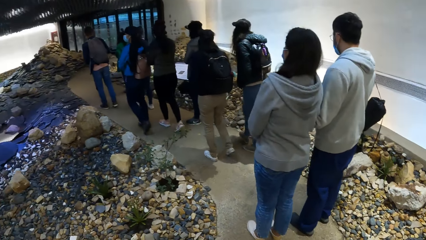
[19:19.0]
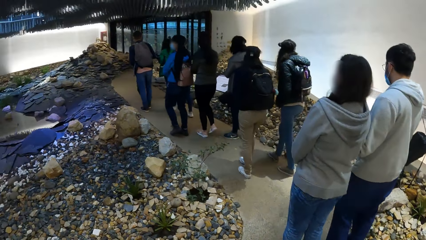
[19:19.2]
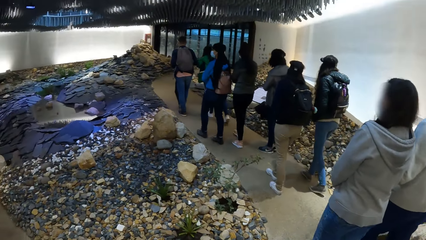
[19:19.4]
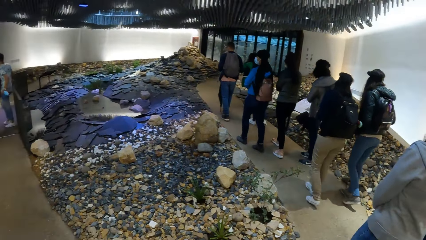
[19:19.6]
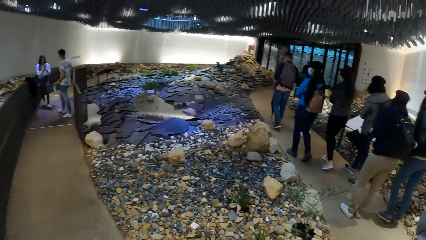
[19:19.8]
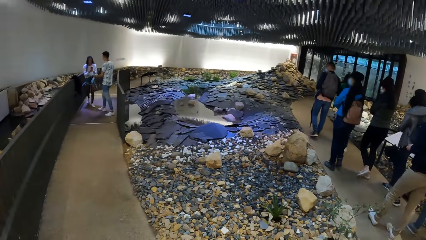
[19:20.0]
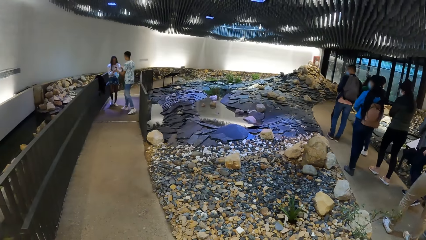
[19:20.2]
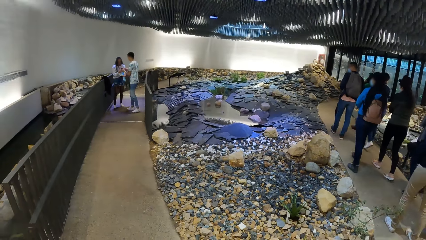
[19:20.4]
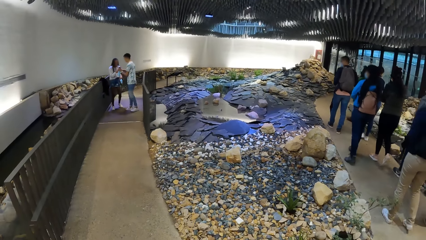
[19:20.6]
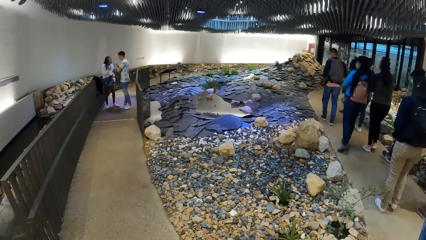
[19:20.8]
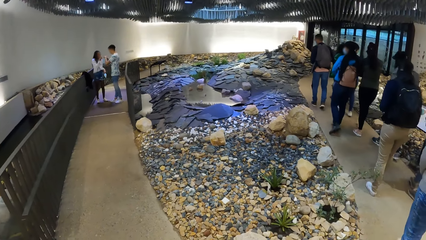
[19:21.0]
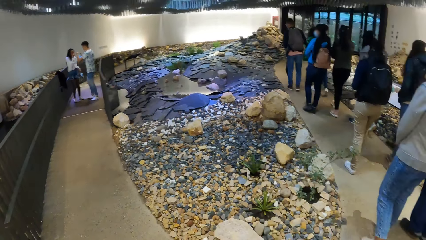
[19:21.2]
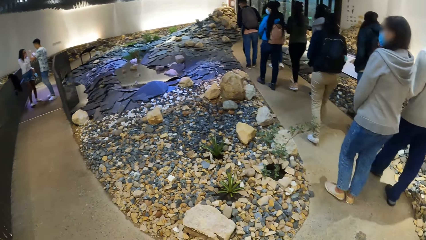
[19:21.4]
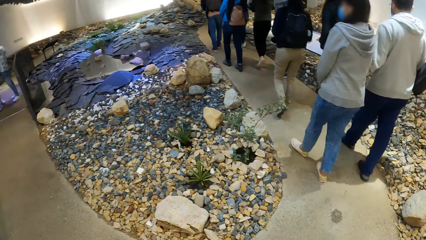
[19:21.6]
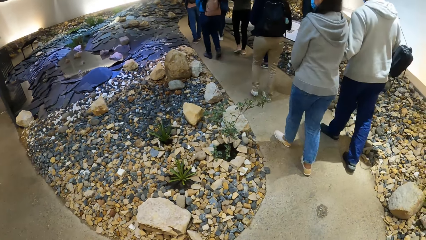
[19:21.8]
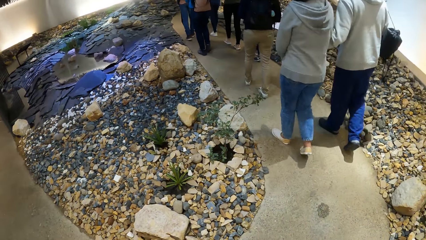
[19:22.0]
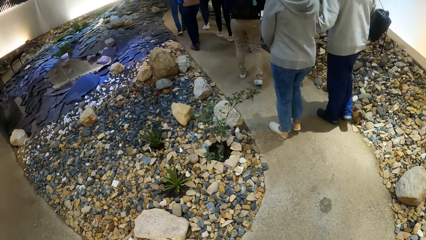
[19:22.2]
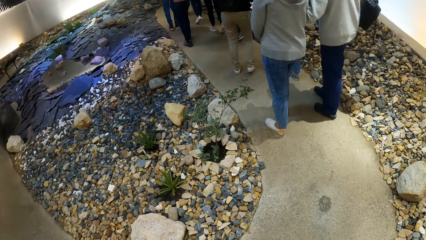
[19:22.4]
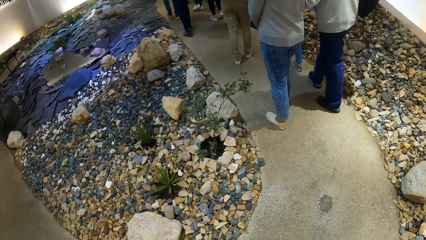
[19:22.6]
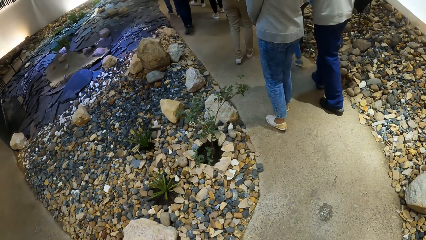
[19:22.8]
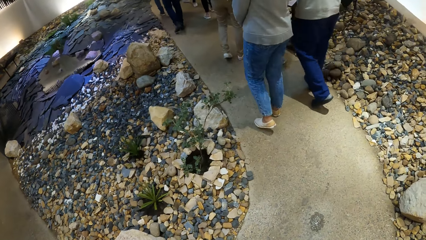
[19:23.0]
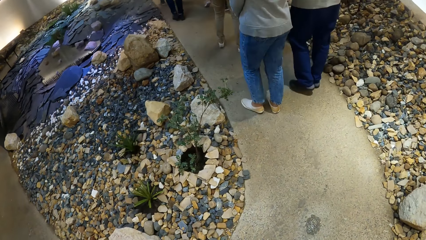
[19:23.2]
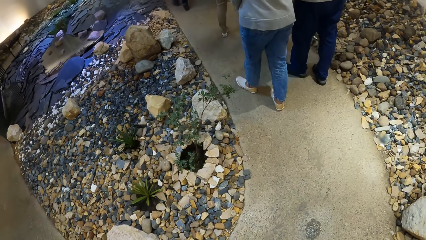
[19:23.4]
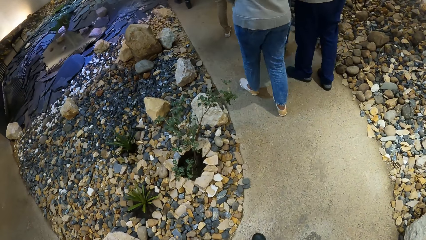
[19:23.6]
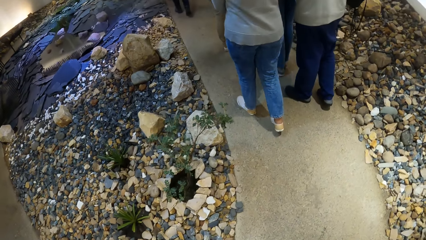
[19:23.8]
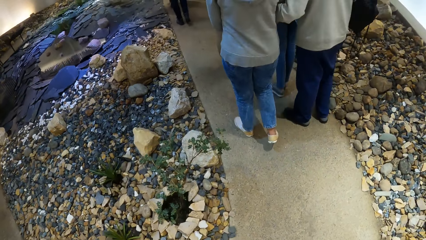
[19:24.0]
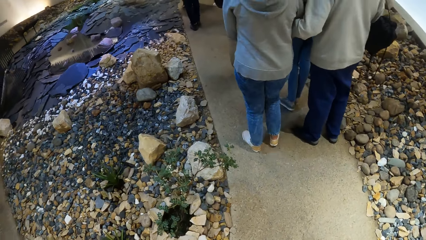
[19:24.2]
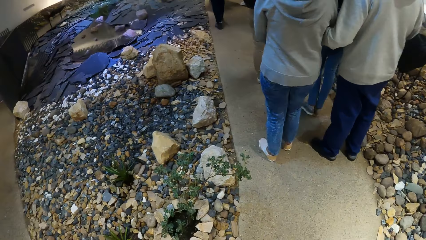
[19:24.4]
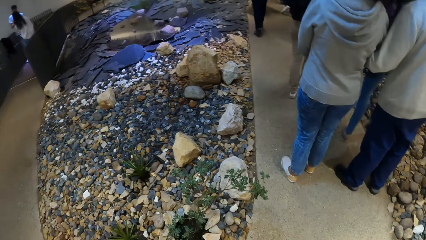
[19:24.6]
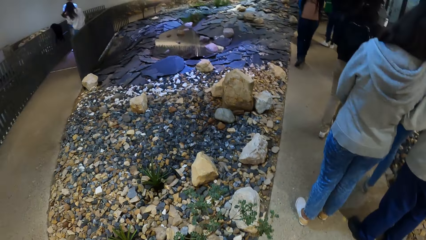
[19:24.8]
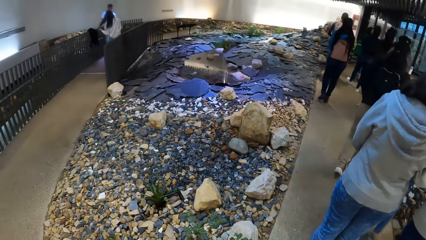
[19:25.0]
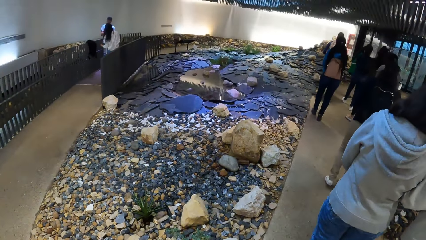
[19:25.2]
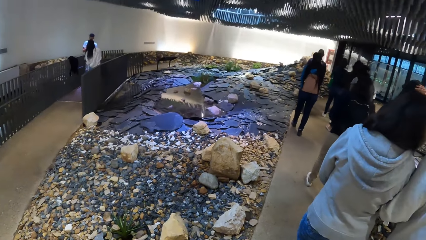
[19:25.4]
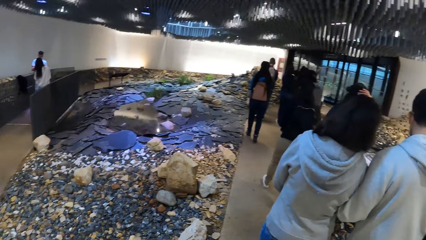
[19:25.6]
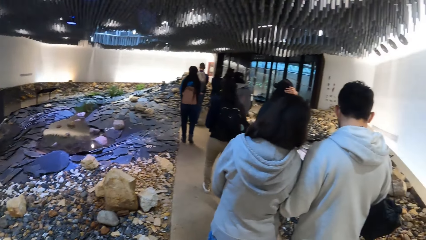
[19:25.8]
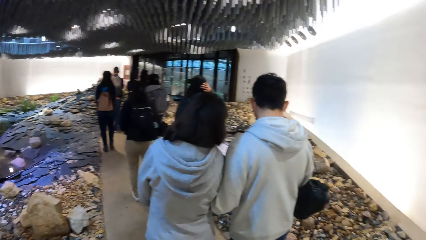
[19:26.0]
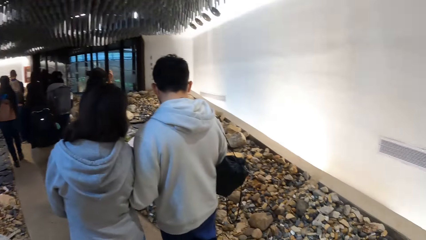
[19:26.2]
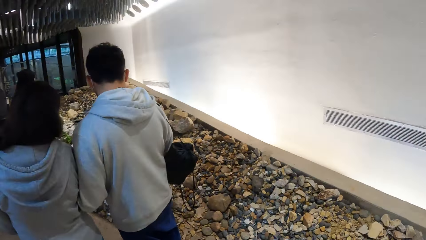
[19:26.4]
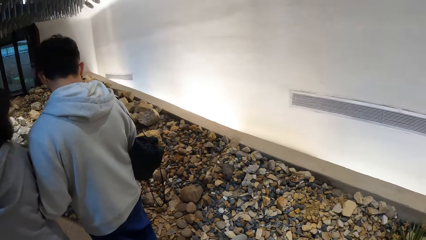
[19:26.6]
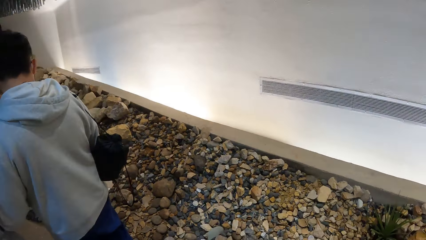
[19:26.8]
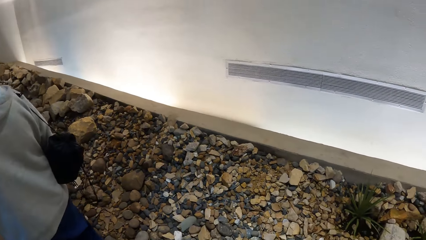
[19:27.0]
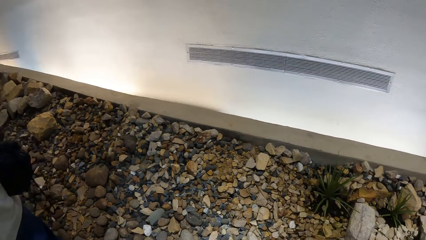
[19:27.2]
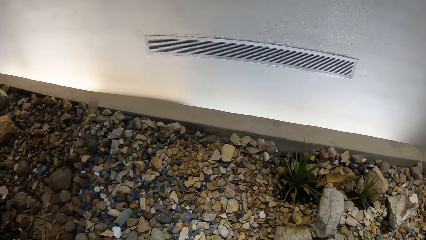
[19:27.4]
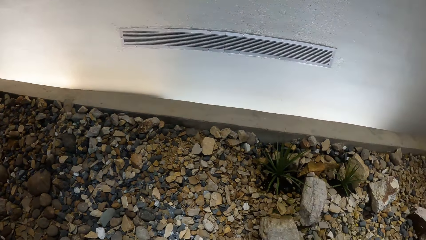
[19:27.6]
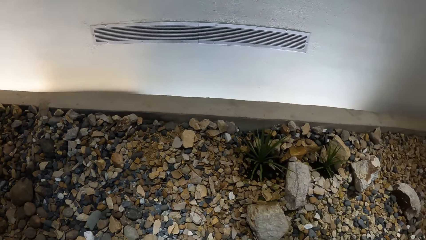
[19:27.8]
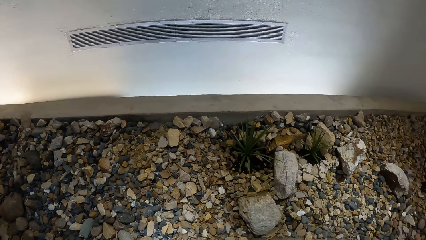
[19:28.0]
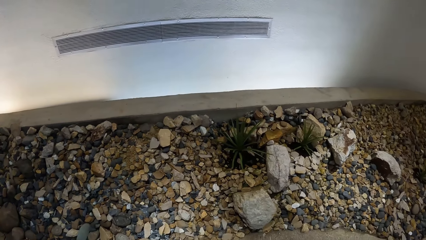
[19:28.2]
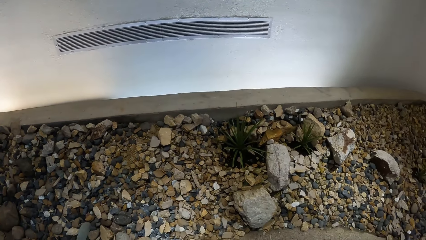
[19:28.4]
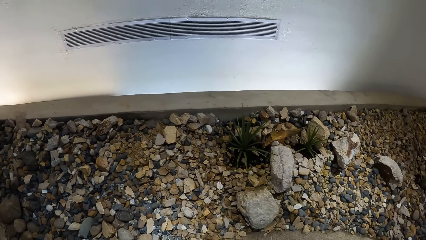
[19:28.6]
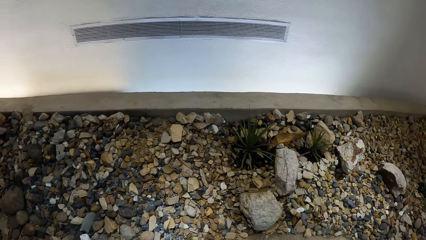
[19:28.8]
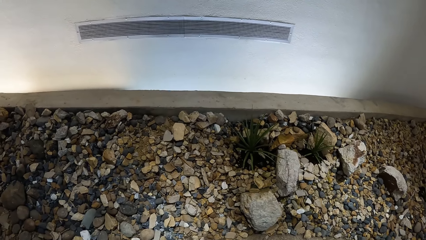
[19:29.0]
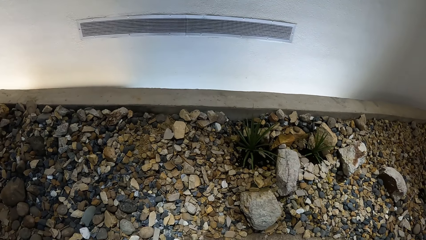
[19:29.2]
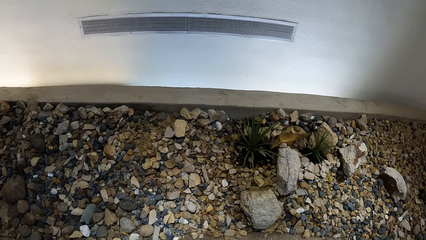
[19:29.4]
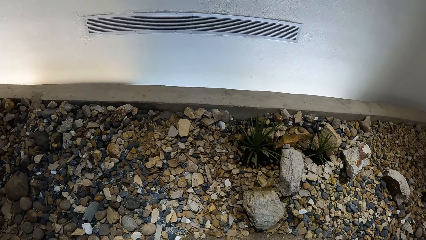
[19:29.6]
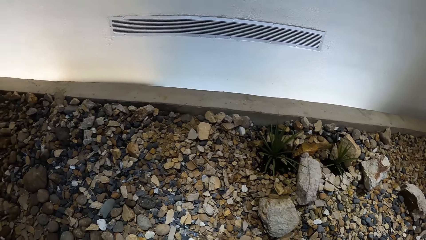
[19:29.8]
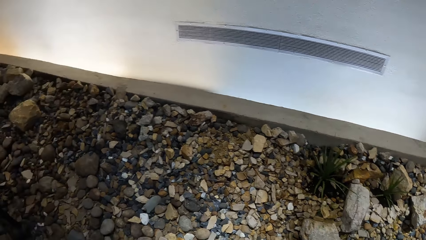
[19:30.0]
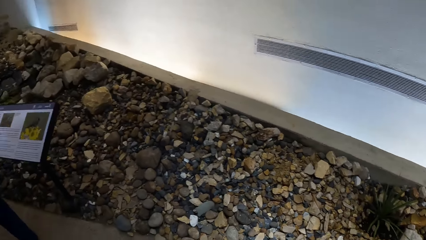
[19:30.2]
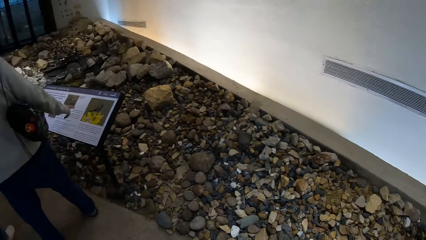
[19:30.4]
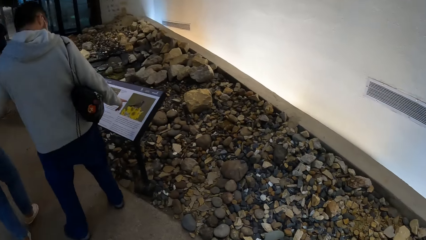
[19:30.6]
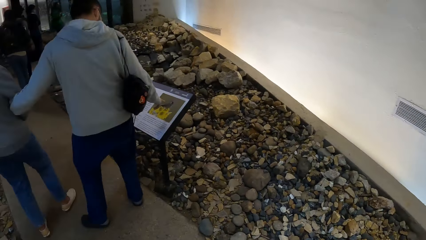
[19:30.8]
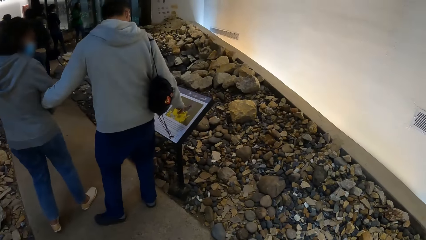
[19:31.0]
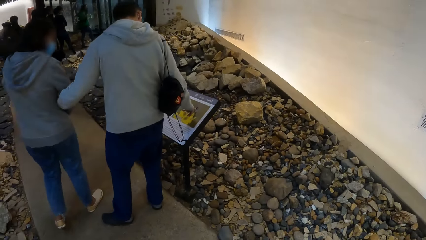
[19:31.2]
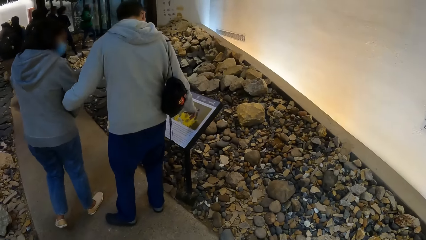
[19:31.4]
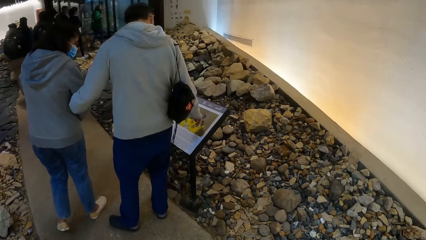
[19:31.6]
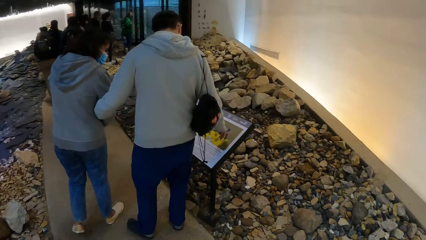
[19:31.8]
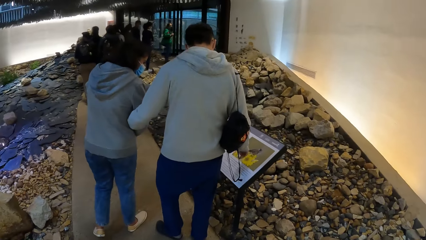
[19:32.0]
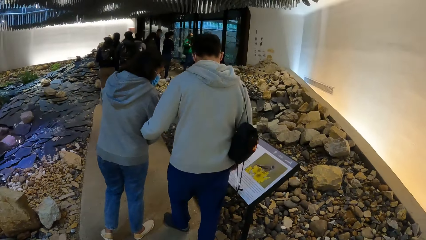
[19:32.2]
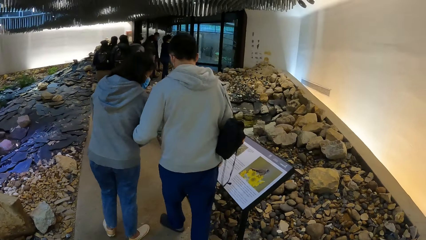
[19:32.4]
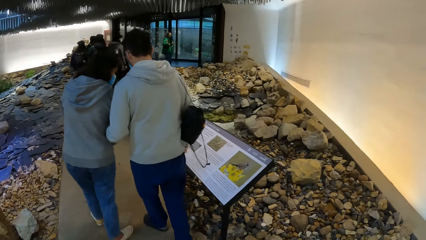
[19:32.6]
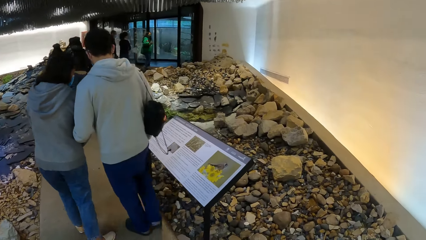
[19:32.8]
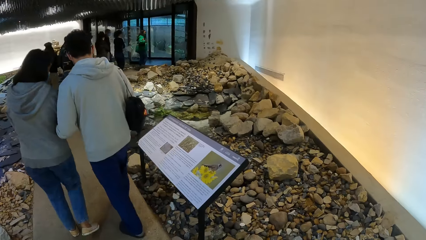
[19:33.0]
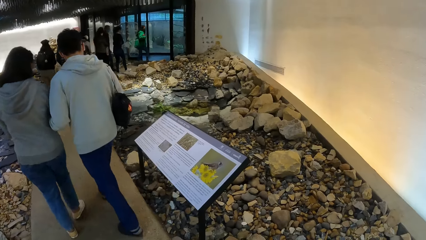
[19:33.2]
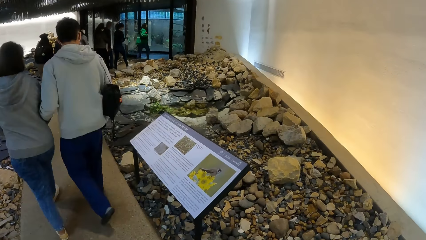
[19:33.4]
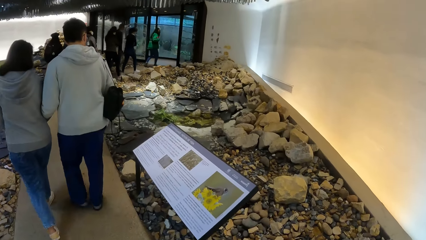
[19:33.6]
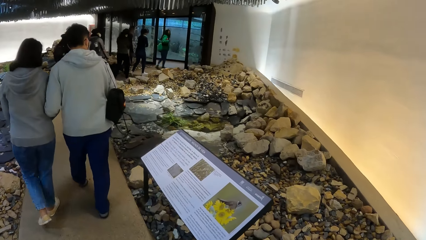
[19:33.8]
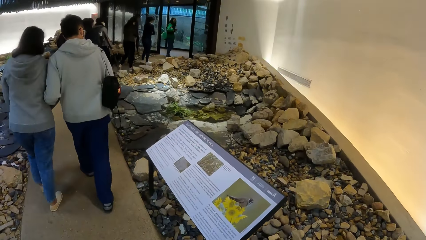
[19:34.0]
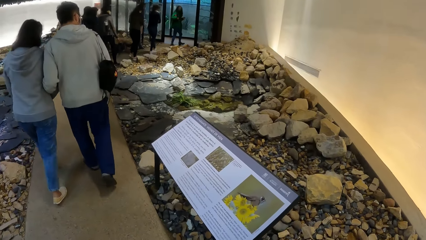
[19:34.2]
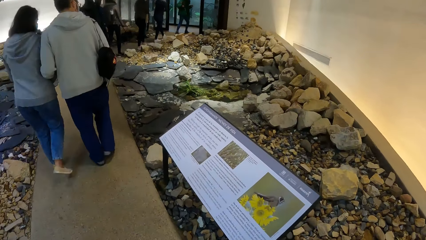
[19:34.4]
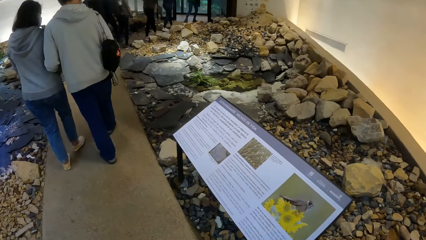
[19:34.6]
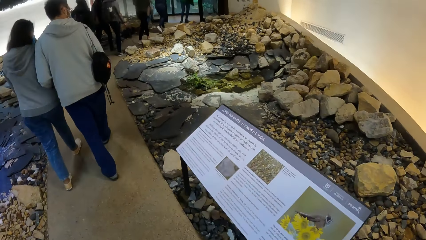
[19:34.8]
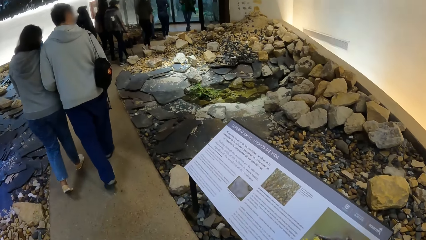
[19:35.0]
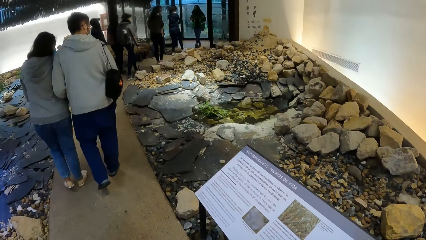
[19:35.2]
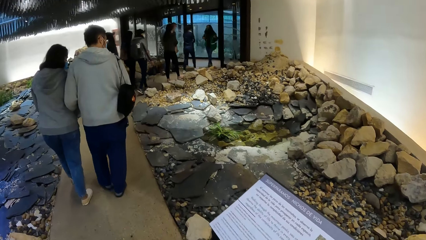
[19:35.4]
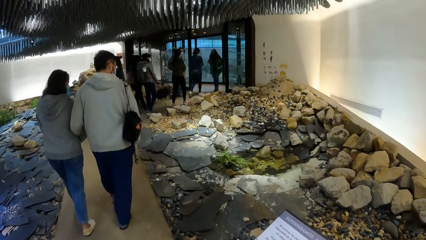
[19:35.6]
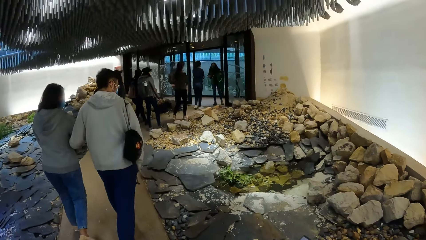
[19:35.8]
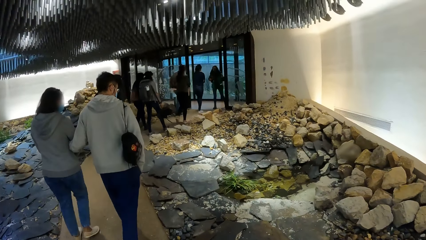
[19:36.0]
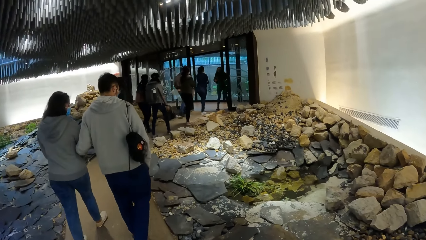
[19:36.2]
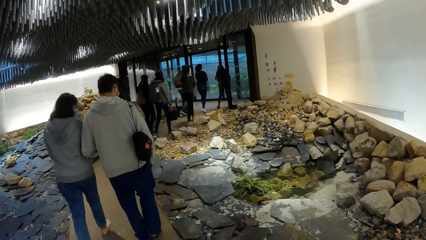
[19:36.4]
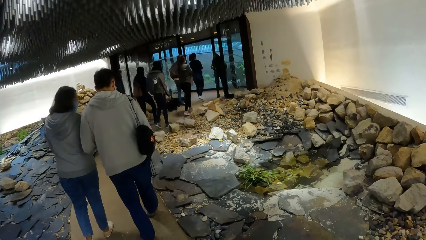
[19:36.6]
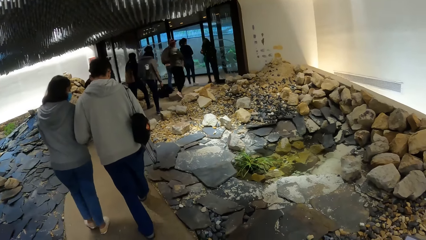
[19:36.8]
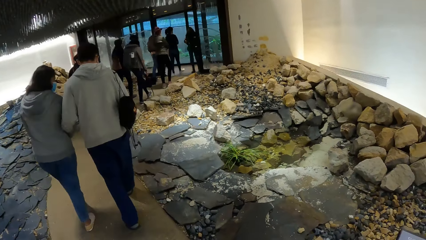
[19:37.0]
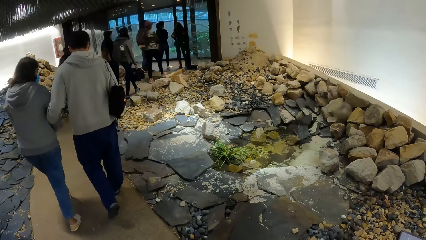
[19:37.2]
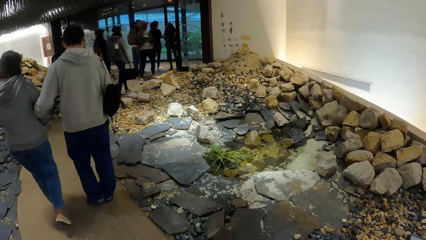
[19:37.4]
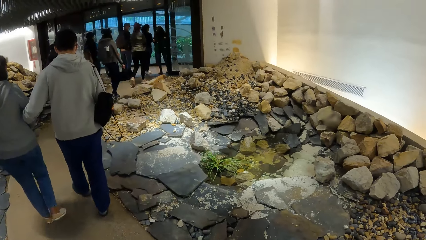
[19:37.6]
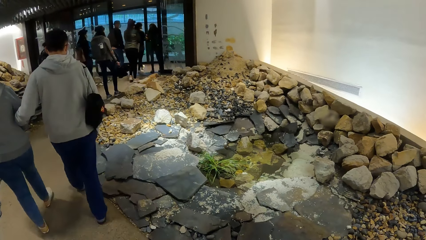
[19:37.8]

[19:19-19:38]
The camera wearer moves around. A man points at the board. The man and a woman walk around. The camera wearer moves around.
